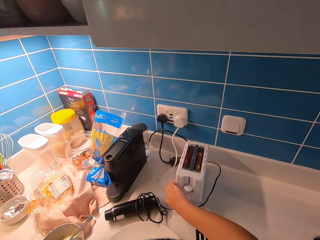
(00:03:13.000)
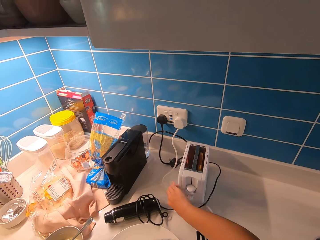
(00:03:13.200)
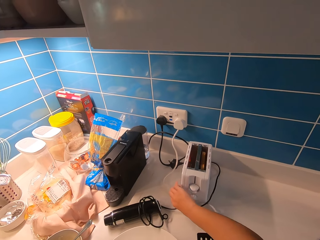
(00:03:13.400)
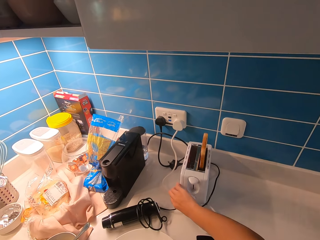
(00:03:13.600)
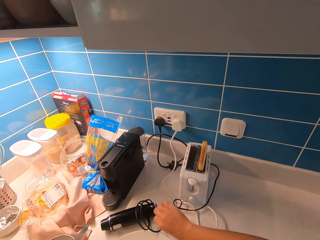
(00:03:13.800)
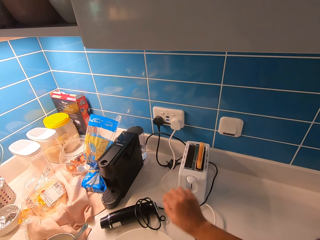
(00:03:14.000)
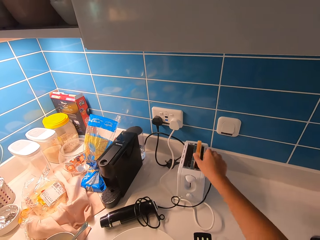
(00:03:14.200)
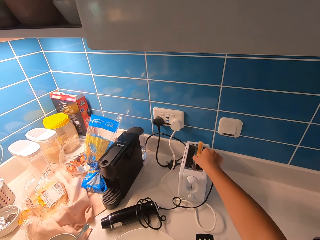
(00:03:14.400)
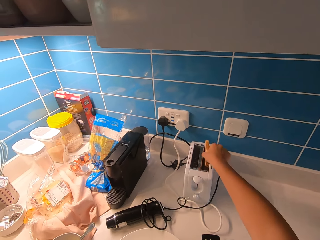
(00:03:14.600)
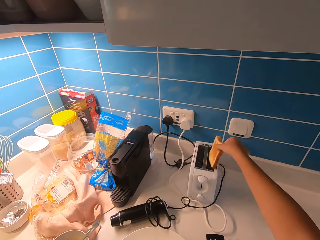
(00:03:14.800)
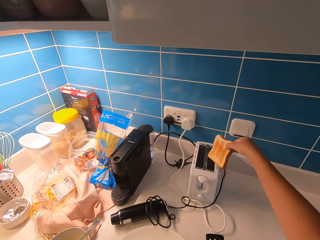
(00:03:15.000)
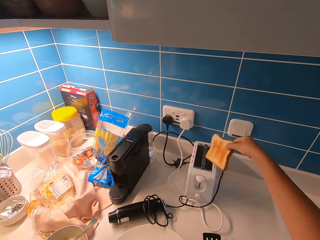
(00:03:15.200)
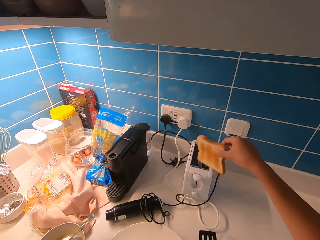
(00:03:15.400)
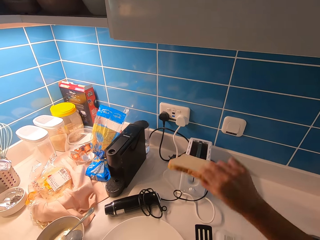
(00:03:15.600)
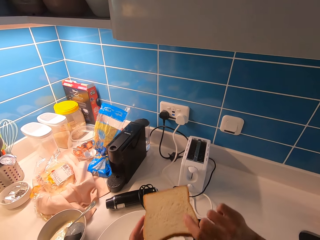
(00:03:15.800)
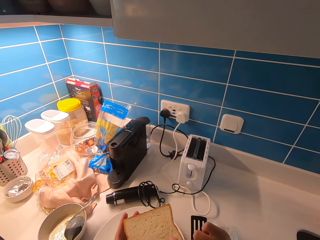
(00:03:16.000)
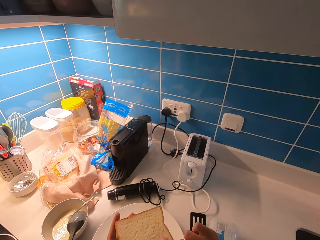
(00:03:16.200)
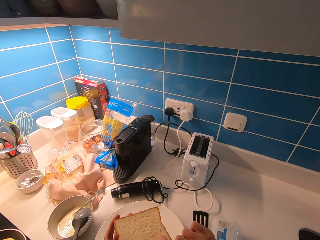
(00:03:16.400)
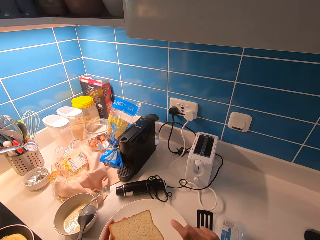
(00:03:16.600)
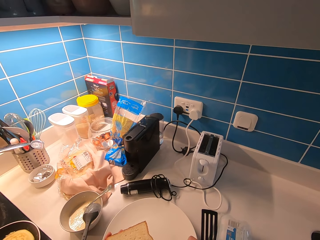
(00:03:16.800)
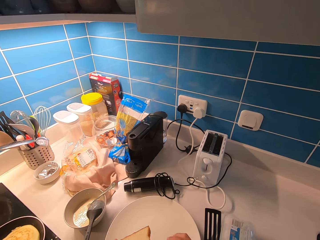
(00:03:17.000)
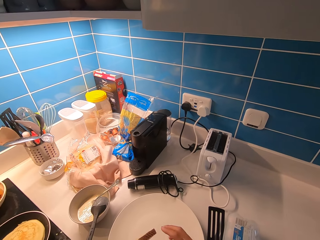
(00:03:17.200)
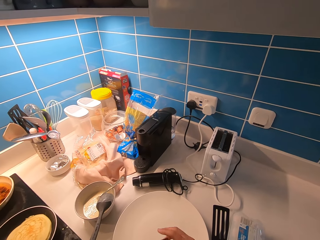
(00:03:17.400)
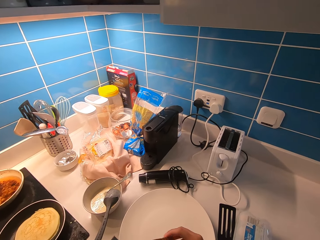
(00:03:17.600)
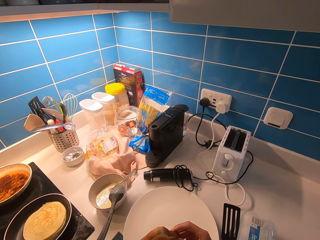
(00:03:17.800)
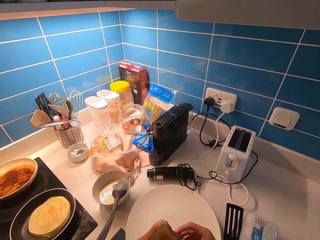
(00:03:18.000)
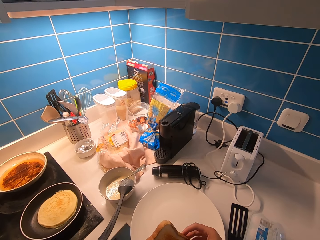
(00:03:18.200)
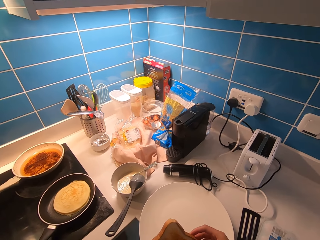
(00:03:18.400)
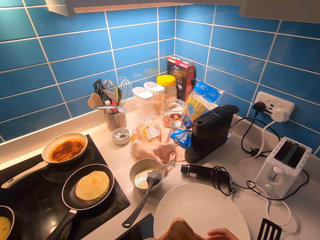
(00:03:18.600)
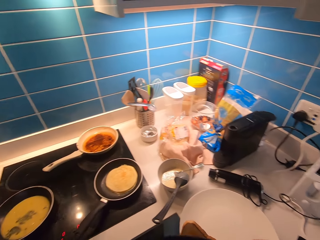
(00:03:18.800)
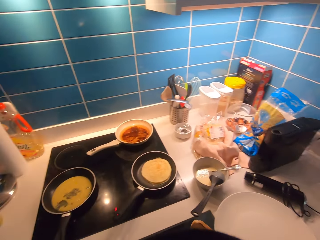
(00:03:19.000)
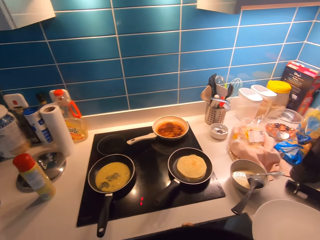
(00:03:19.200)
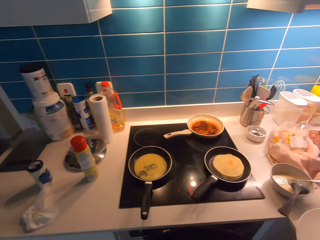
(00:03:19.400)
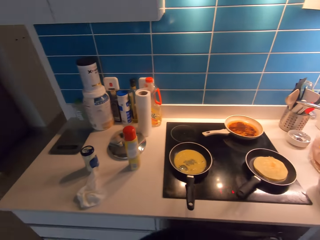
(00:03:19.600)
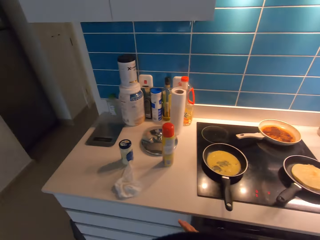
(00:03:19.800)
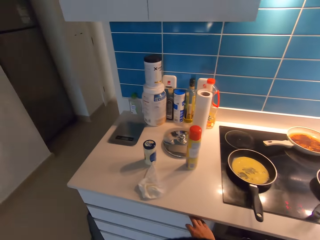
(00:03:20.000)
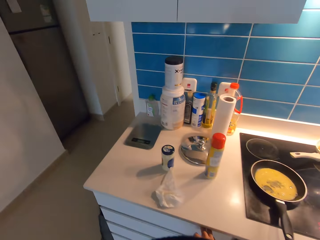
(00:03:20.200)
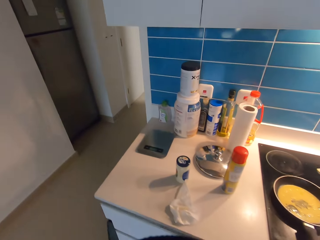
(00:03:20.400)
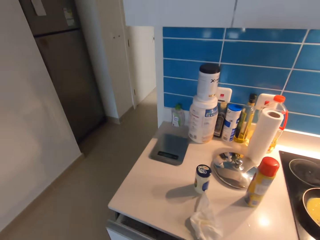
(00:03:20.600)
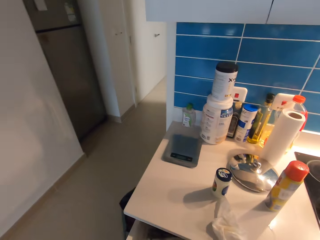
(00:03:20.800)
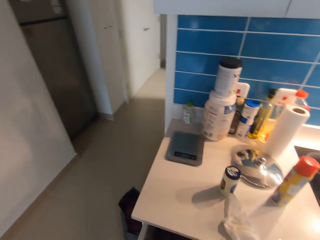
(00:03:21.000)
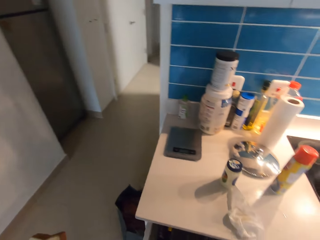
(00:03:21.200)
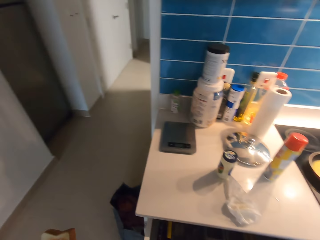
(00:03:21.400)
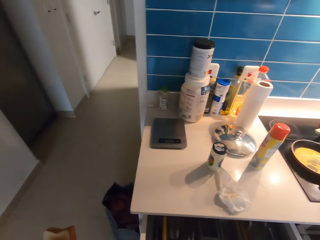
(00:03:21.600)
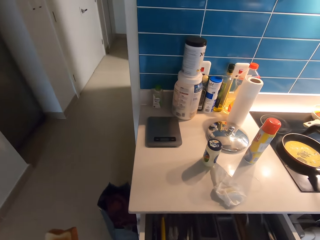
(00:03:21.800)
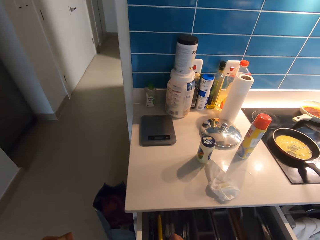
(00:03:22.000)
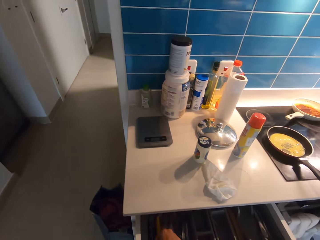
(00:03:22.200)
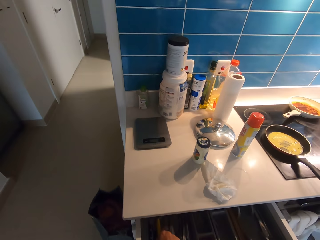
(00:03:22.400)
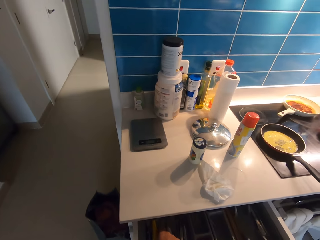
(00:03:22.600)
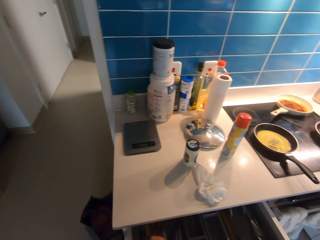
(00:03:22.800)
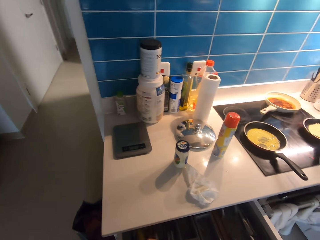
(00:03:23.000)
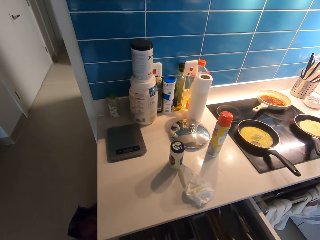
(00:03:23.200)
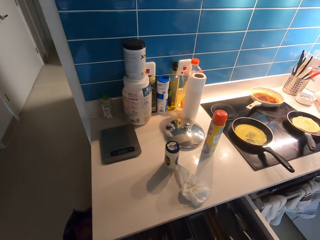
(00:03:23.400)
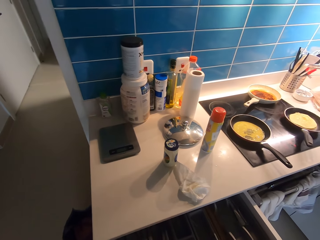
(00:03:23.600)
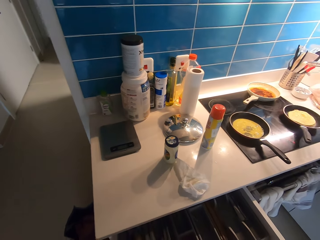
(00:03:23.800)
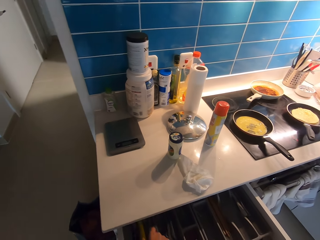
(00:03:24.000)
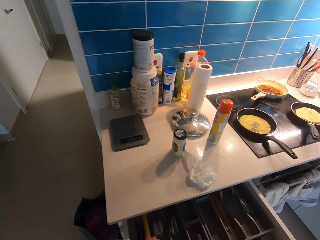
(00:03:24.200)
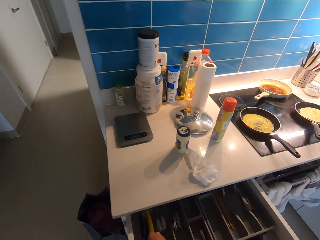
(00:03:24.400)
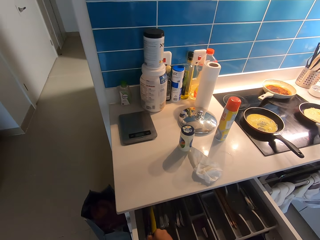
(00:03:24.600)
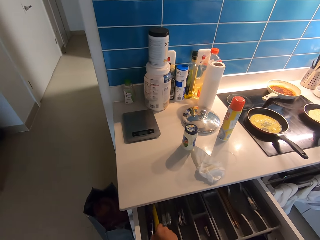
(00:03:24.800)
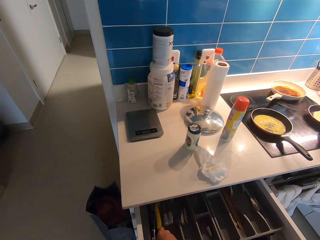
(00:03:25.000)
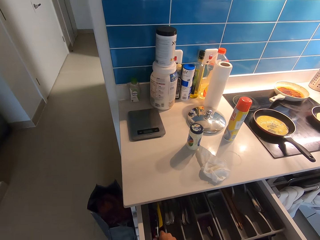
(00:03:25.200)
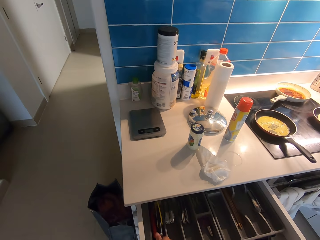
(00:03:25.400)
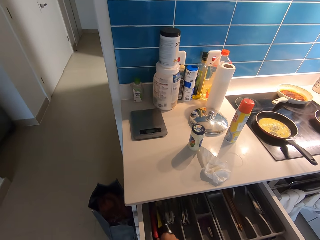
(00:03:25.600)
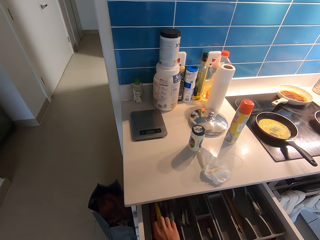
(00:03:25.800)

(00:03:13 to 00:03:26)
The camera wearer turns off the toaster. They touch a button on the toaster machine. They pick up the toasted bread from the toaster. They look at the bread. They walk to the counter. They open a drawer. They look through the cutlery.

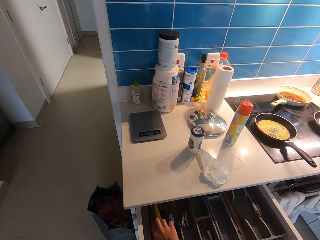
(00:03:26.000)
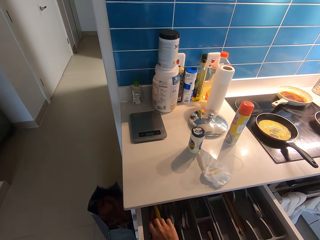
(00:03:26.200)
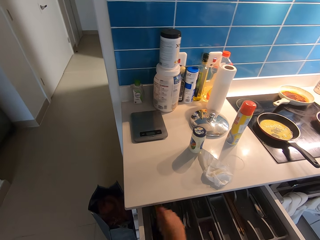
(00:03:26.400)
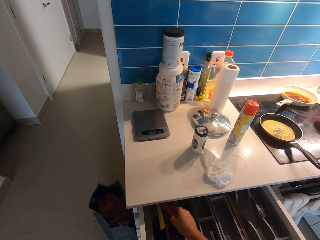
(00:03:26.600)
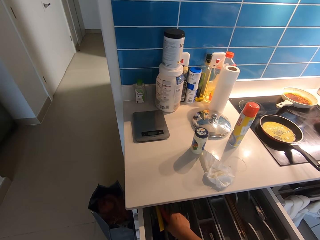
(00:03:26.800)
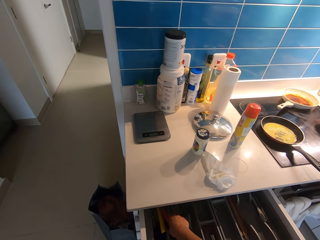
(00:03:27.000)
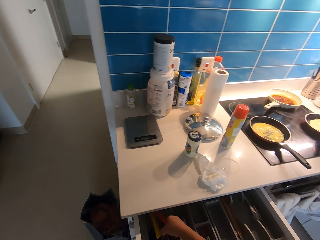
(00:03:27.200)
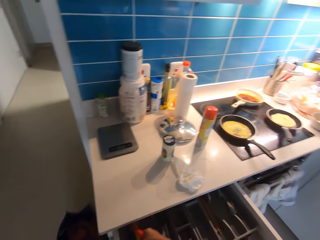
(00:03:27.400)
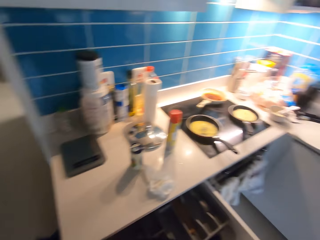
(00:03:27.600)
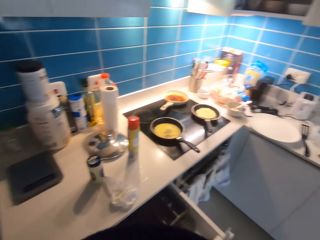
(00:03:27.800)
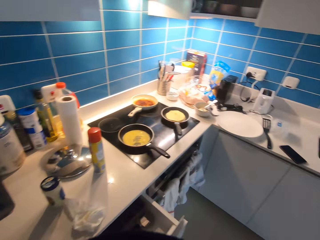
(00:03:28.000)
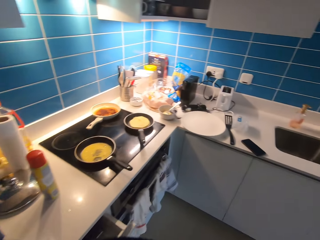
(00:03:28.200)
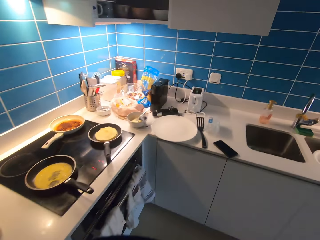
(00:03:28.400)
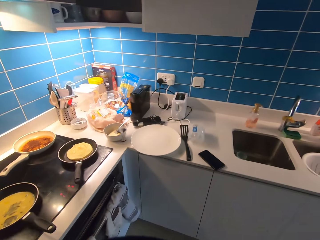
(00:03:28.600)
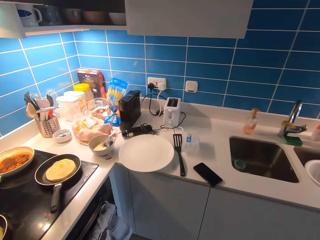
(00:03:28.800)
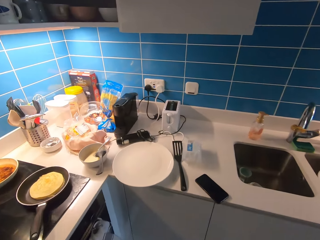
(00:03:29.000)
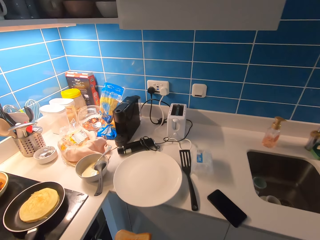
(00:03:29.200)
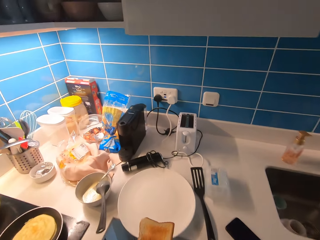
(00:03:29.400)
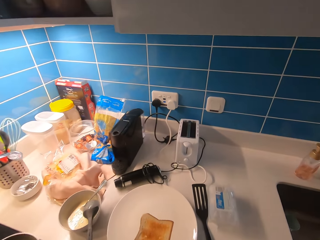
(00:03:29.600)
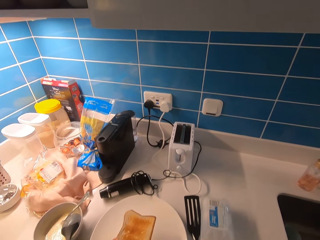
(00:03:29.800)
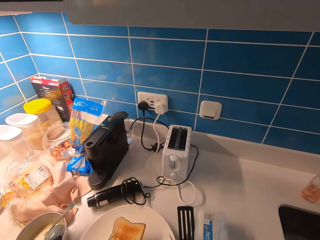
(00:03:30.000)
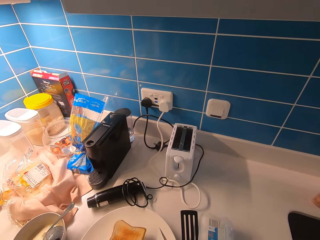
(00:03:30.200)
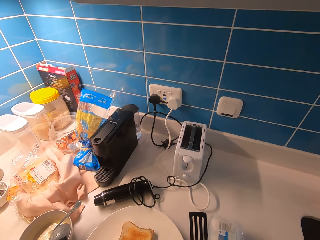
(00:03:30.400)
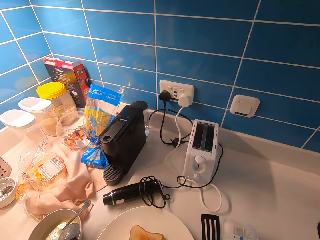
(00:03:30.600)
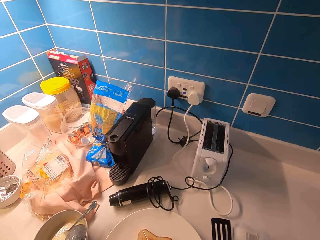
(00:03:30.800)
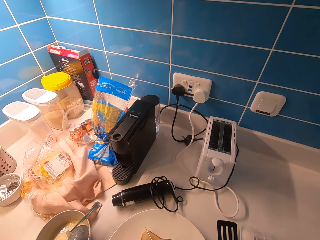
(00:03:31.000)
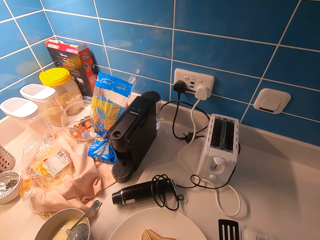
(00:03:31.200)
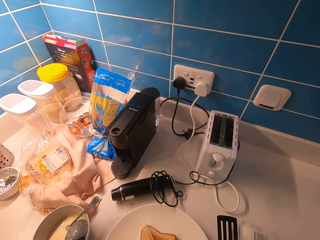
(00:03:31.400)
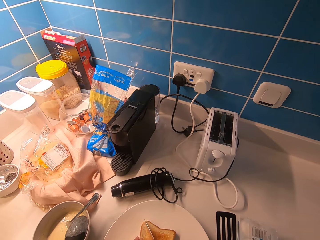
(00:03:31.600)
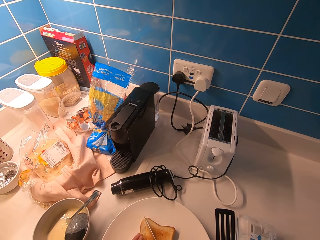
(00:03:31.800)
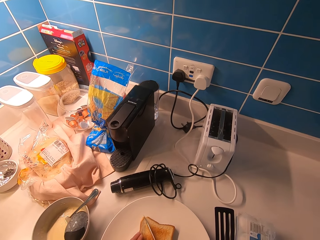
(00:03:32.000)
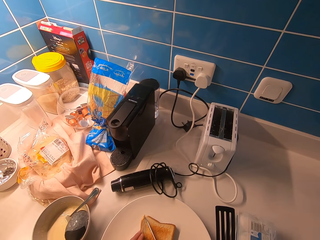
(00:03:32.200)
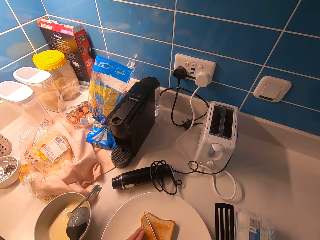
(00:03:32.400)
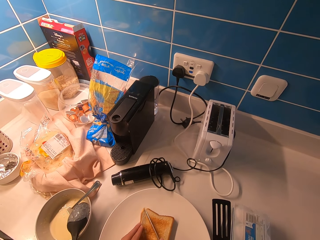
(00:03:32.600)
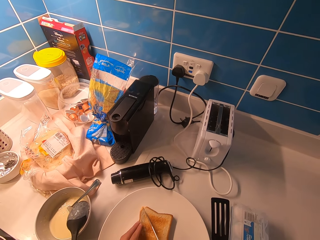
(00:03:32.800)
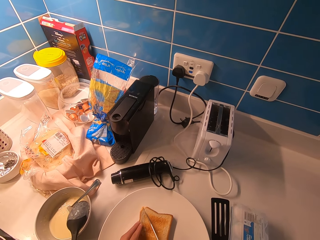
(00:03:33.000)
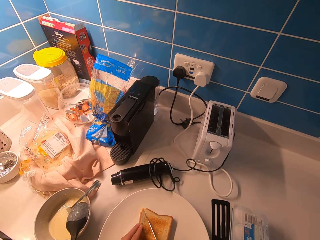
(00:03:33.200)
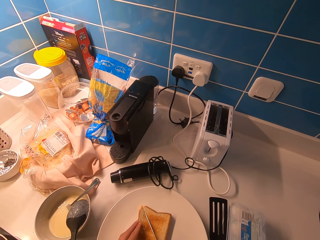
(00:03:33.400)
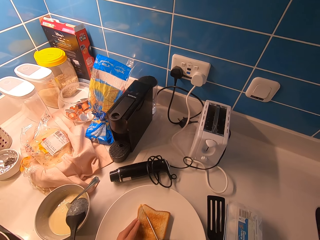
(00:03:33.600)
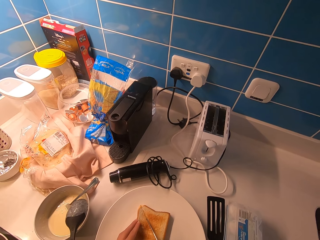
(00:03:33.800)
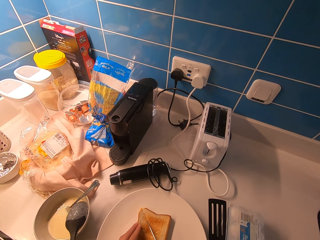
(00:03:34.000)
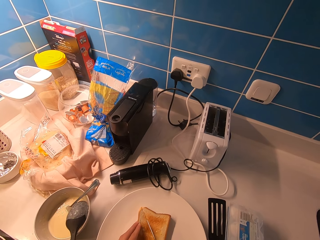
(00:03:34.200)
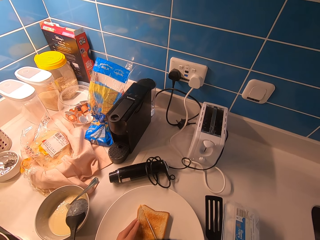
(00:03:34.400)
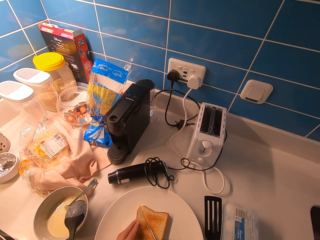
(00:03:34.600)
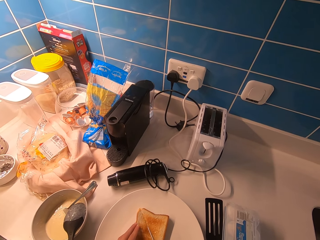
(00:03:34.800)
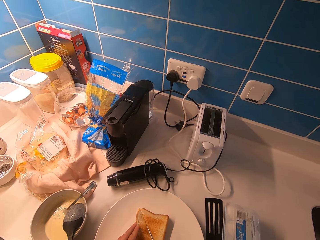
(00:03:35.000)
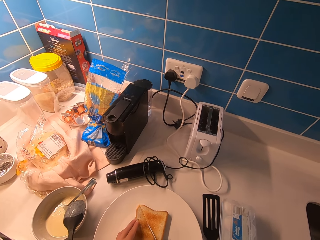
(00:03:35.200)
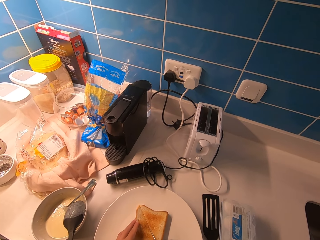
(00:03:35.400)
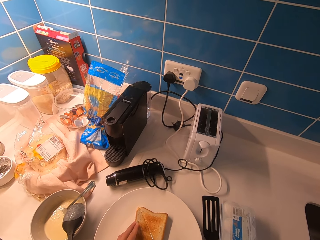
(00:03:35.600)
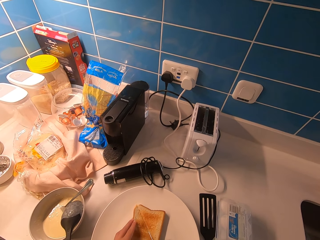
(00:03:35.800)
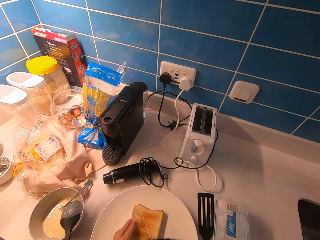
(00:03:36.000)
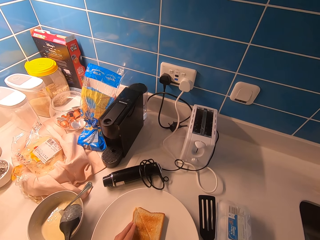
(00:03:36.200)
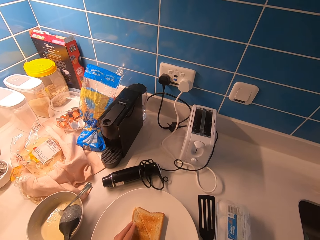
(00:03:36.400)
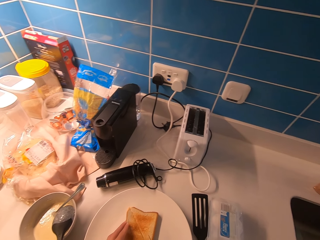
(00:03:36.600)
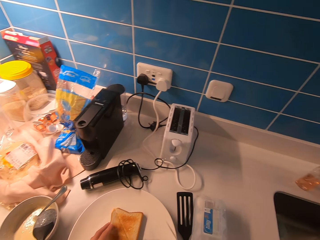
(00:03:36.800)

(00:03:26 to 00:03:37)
The camera wearer picks up a knife from the drawer. They walk to the counter. They put the bread on the plate and cut the bread with the knife.
